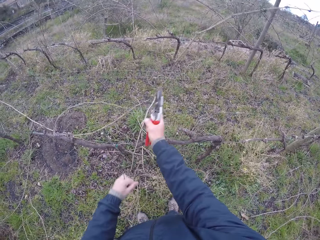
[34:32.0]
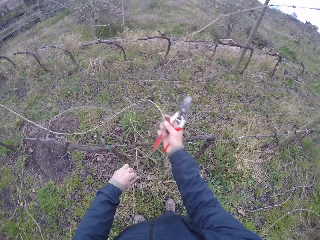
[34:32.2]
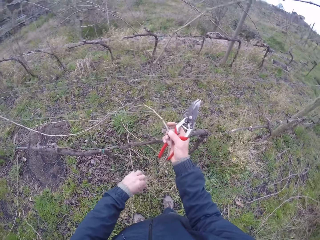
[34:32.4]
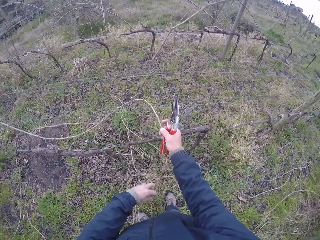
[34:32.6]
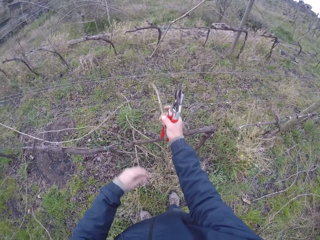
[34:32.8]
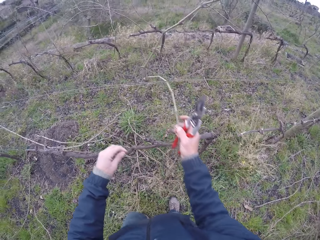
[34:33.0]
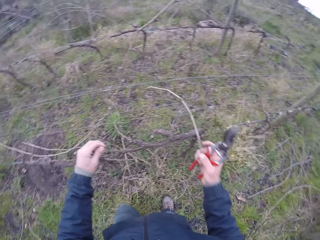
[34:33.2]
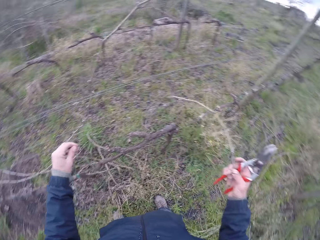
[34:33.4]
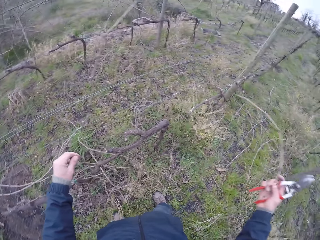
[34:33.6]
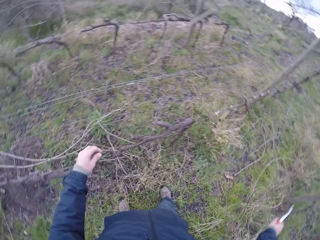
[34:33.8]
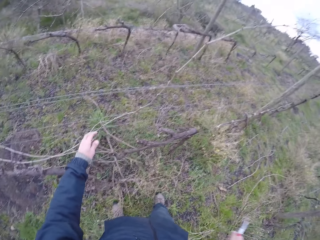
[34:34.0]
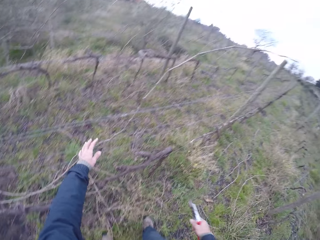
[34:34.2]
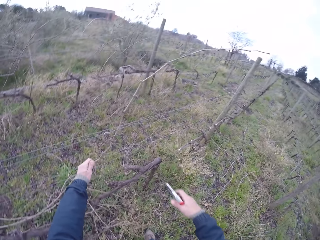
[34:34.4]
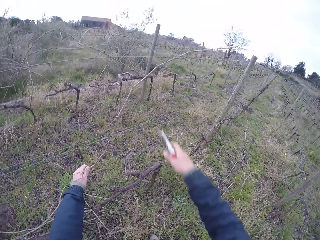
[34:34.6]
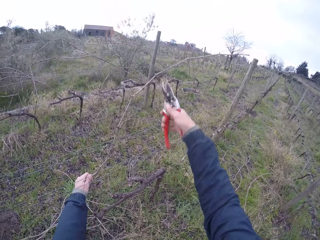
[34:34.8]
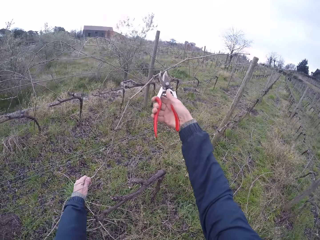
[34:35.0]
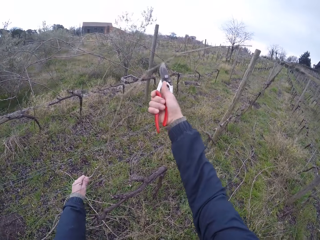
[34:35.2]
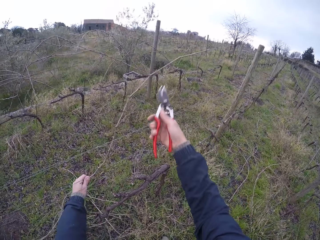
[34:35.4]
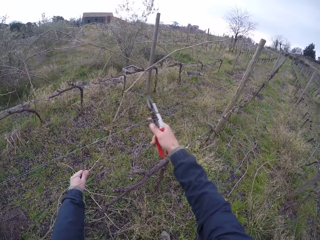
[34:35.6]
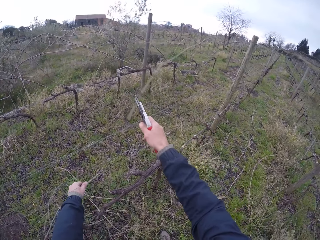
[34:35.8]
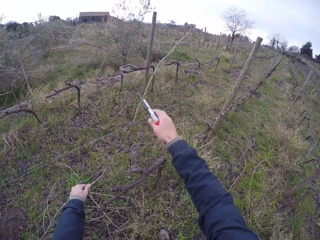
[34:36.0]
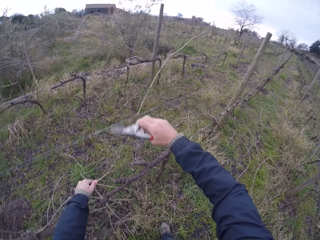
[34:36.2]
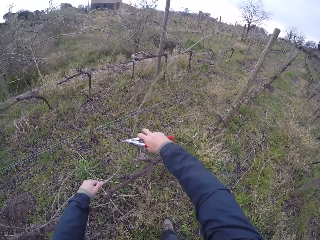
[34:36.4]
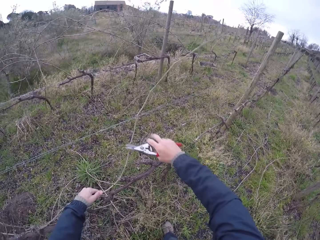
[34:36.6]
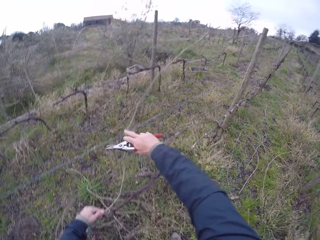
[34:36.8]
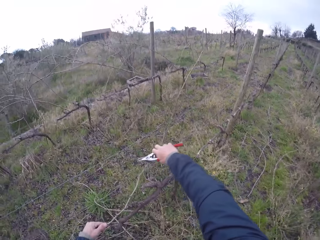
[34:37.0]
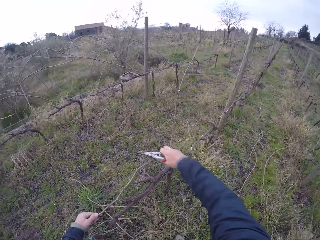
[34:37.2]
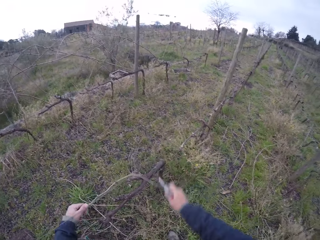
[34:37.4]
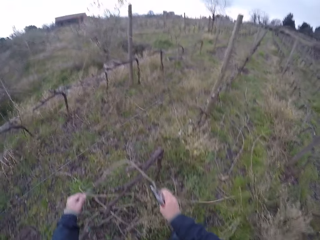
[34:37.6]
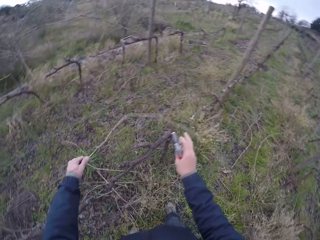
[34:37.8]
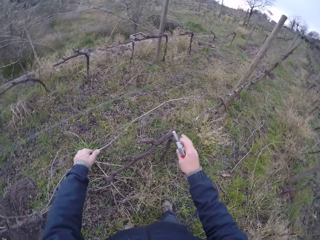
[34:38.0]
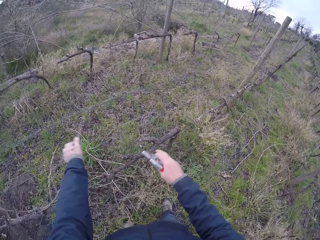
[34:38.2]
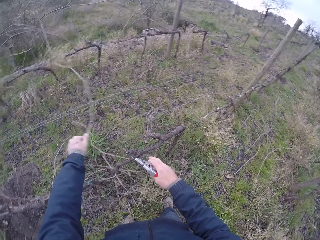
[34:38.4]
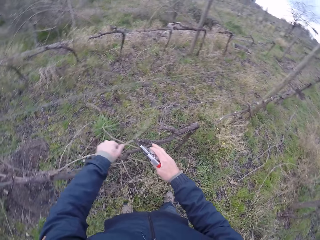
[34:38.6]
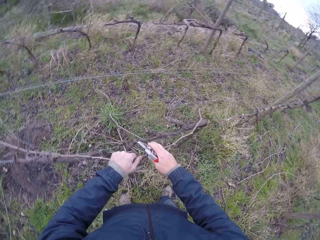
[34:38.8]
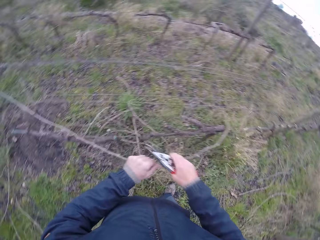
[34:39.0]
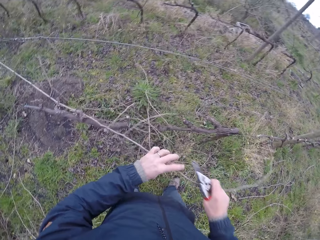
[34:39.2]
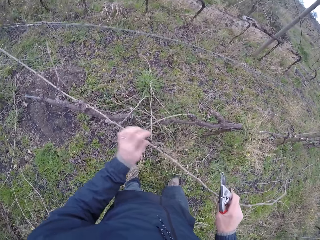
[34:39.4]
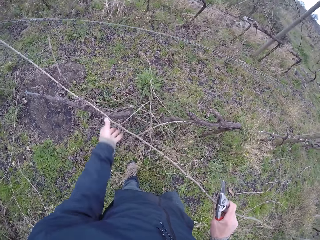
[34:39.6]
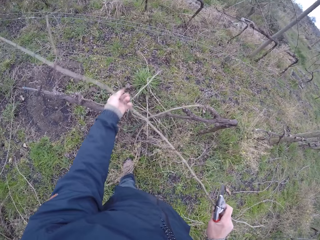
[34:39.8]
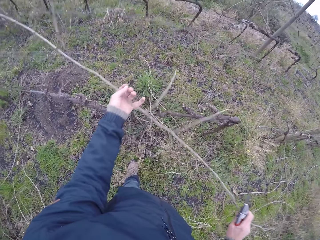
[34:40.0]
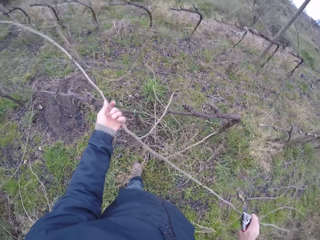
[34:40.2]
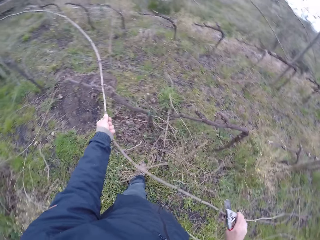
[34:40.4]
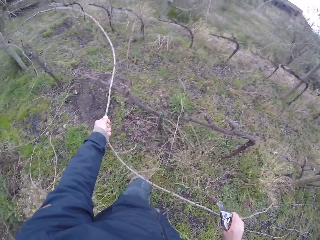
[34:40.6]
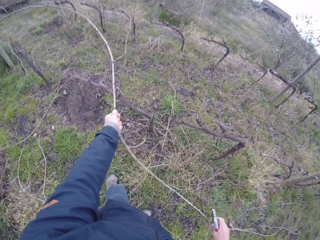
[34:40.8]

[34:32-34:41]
The camera wearer pulls the twig or stick on the wire fence with his hands. He removes his left hand from the twig in his right hand. He throws the stick. He drops the twig on the ground with his right hand. He touches the stick. He holds a twig on the wire fence with his left hand. He cuts a twine on the twig with the pliers in his right hand. He pulls the stick. He pulls the twine in his left hand with his right hand. He removes his right hand from the twig in his left hand. He pulls the stick. He shakes the twig on the wire fence with his left hand. He holds the twig in his left hand with his right hand. He removes his left hand from the twig in his right hand. He pulls the twig on the wire fence with his left hand.

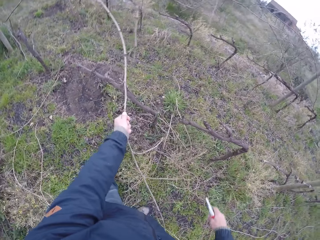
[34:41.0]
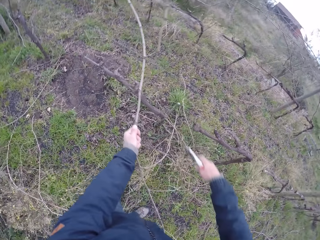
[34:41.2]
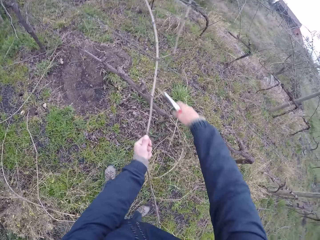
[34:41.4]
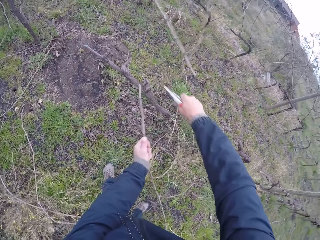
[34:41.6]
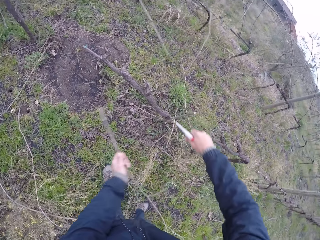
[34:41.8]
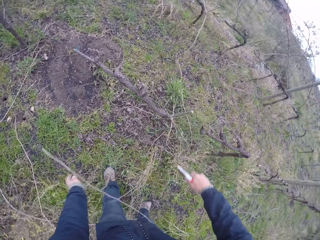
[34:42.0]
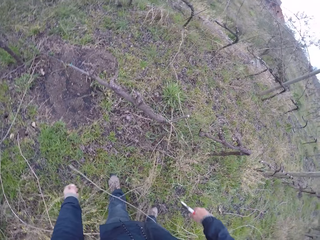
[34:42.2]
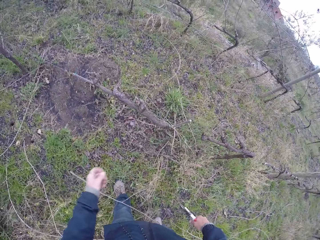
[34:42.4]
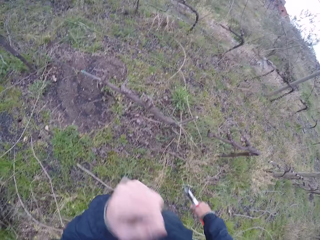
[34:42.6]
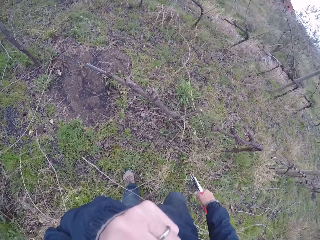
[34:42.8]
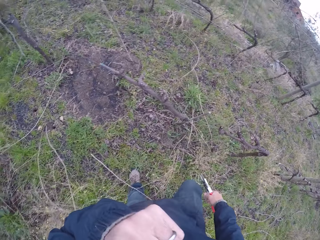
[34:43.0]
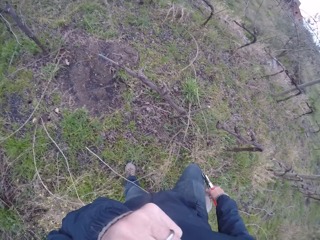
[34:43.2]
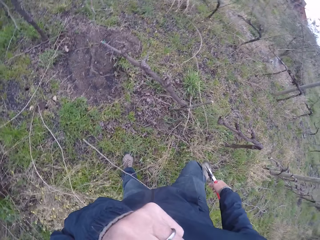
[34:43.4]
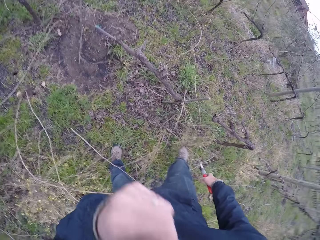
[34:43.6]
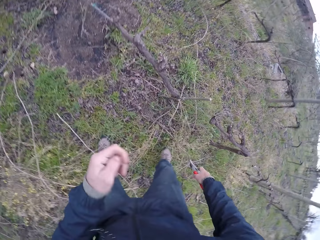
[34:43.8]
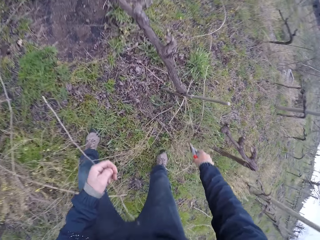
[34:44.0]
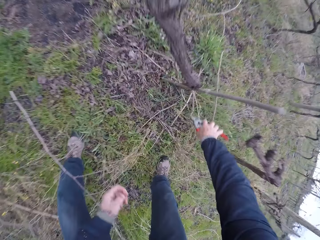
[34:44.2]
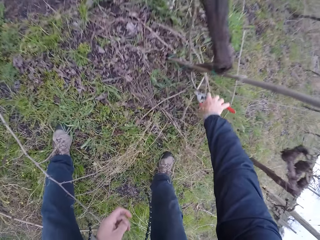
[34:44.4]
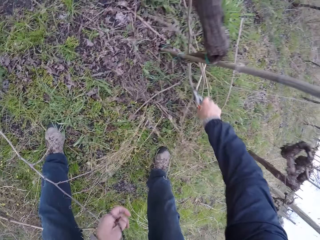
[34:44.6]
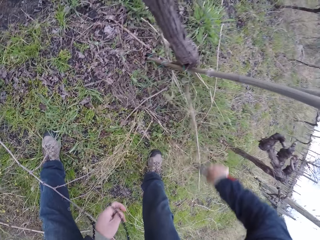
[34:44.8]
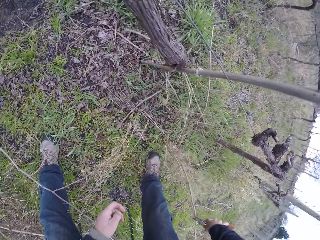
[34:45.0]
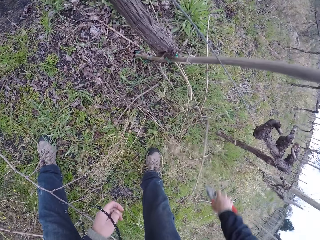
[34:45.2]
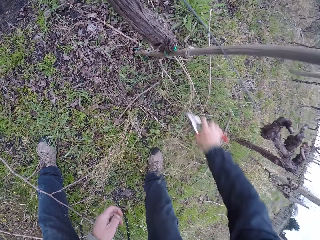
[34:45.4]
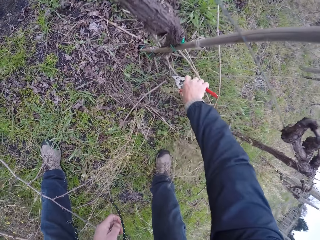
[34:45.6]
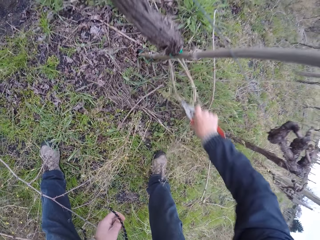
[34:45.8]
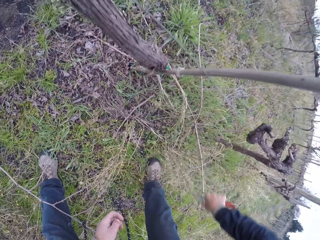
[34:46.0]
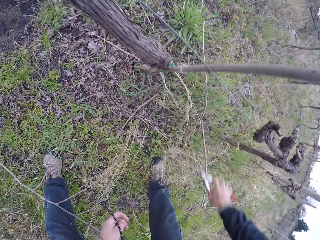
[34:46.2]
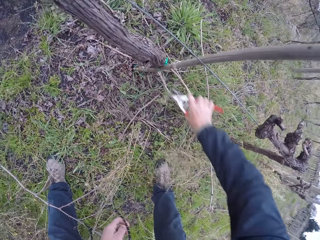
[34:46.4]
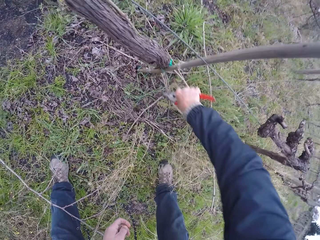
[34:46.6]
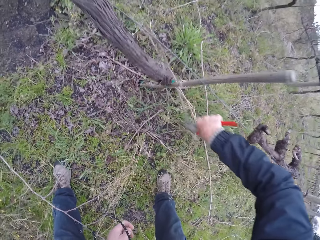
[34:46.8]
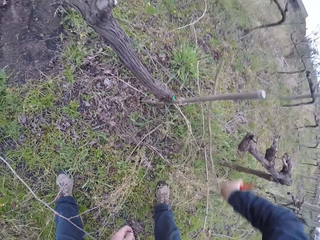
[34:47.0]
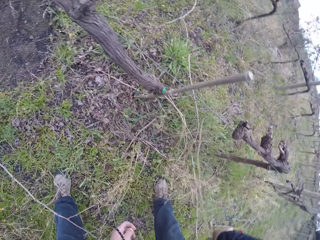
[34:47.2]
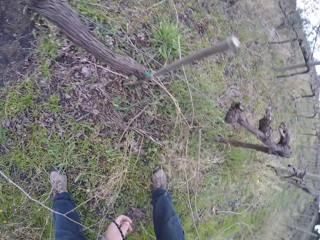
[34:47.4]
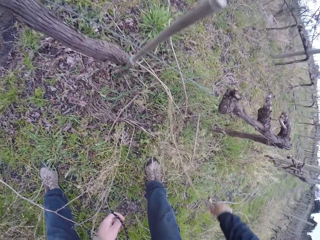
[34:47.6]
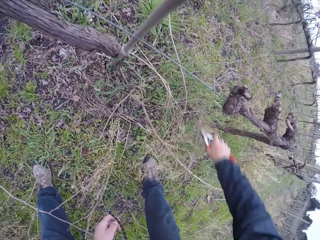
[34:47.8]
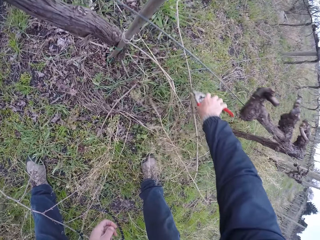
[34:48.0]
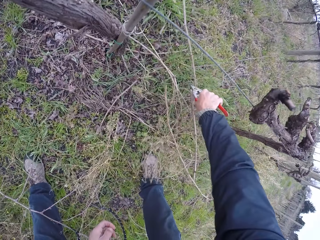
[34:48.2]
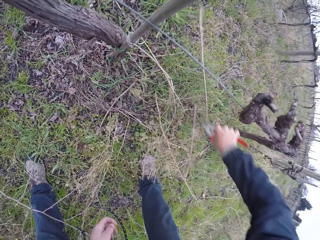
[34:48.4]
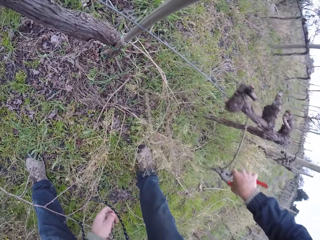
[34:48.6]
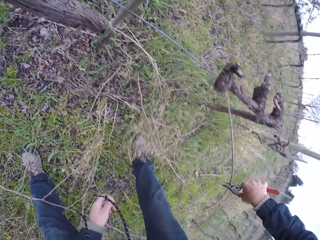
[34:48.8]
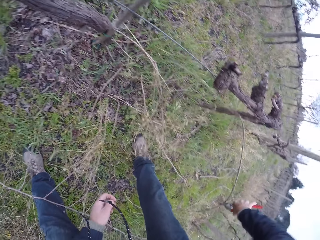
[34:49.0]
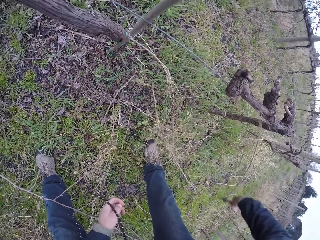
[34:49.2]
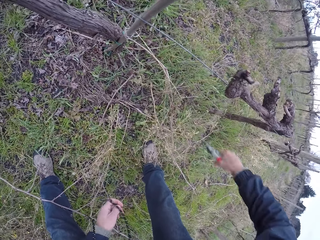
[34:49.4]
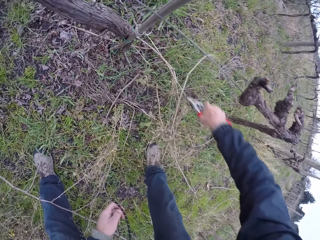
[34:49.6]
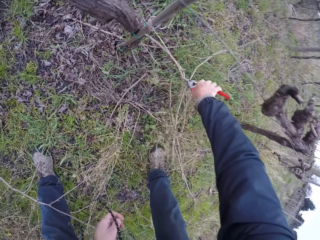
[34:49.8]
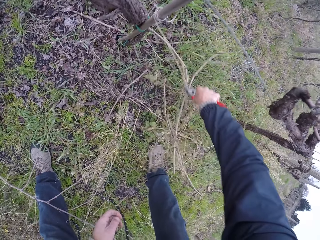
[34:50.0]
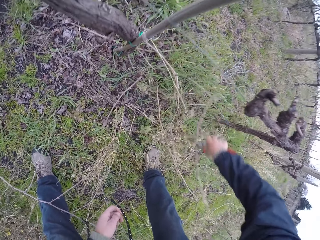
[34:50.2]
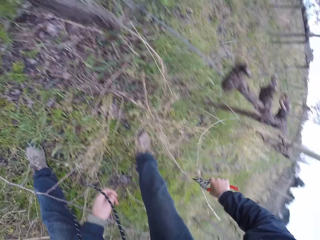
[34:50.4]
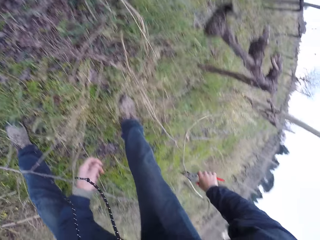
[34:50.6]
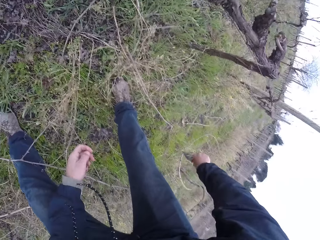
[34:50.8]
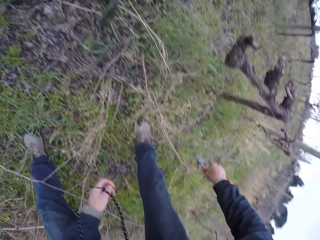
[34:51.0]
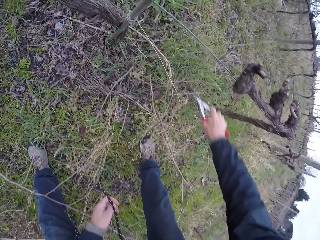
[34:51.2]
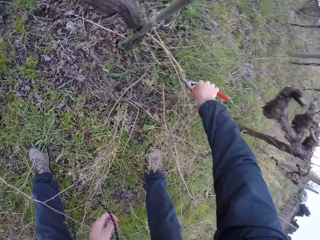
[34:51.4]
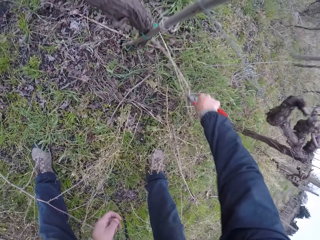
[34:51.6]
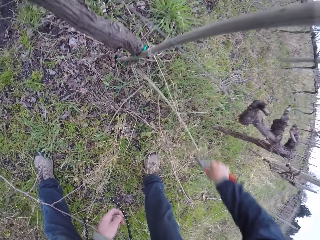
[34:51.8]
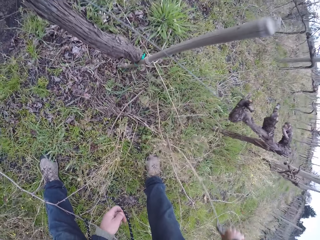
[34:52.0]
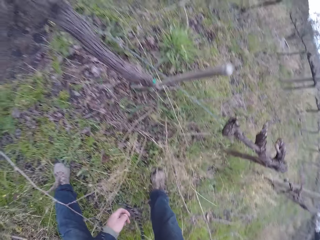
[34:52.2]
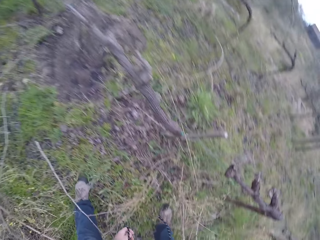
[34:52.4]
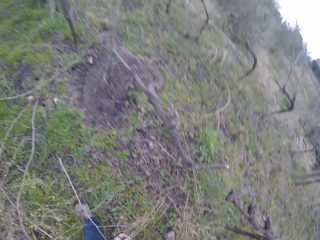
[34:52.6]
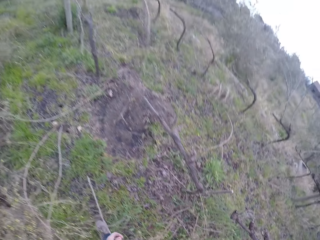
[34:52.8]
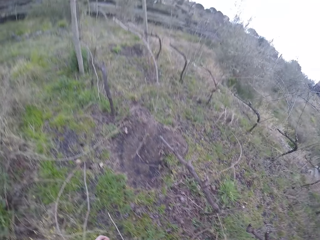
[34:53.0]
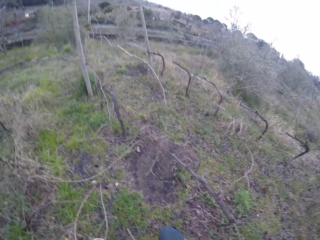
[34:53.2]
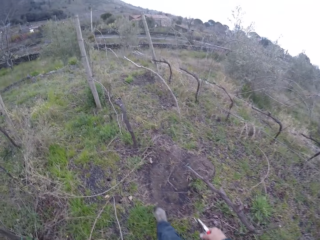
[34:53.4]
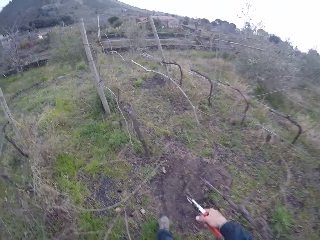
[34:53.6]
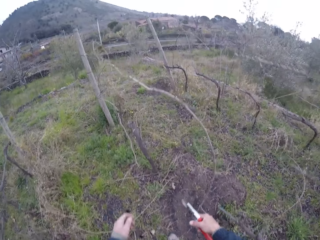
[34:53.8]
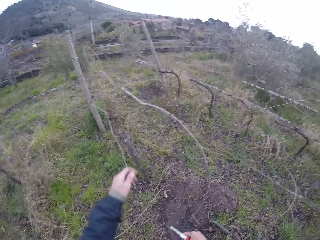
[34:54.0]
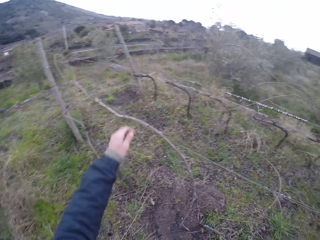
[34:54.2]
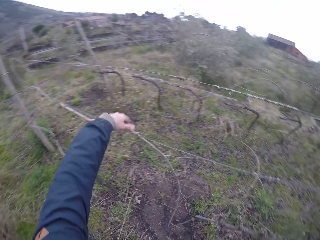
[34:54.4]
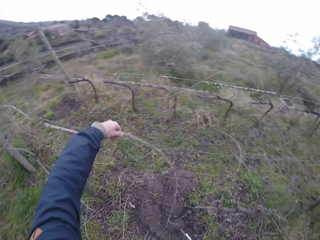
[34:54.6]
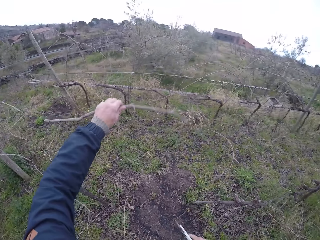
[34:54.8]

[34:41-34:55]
The camera wearer cuts the twig or stick on the wire fence with the pliers or secateurs in his right hand. He drops the twig on the ground with his left hand. He throws the stick. He touches his face with his left hand. He moves the leg. He moves the stick with the secateurs. He picks up a twig from the ground with the pliers in his right hand. He drops the twig on the ground with the pliers in his right hand. He pulls a twig on the ground with the pliers in his right hand. He picks up a twig from the ground with the pliers in his right hand. He drops the twig on the ground with the pliers in his right hand. He picks up a twig from the ground with the pliers in his right hand. He drops the twig on the ground with the pliers in his right hand. He steps forward. He pulls the stick. He holds a twig on the wire fence with his left hand.
